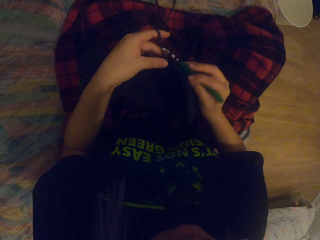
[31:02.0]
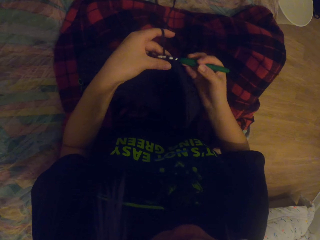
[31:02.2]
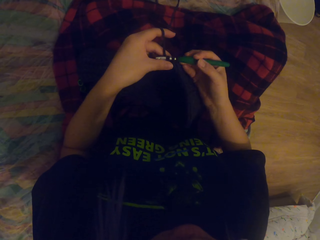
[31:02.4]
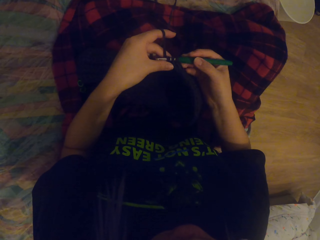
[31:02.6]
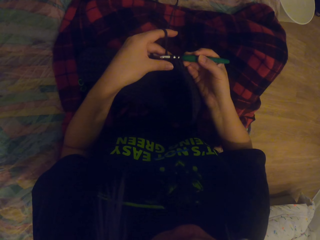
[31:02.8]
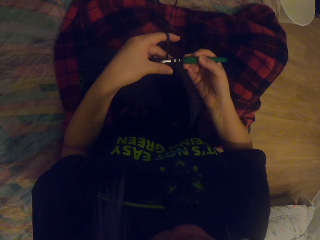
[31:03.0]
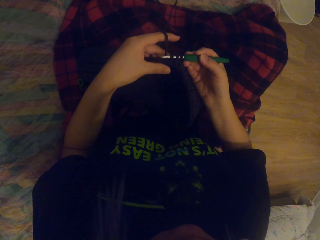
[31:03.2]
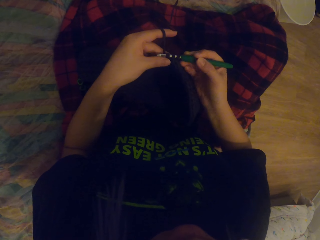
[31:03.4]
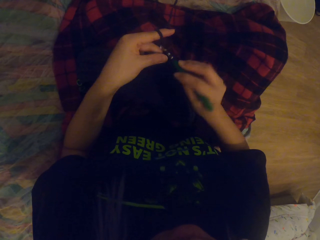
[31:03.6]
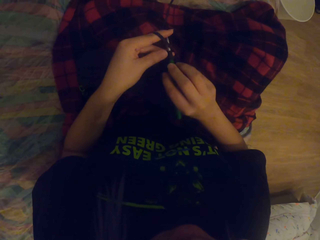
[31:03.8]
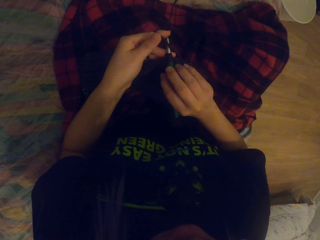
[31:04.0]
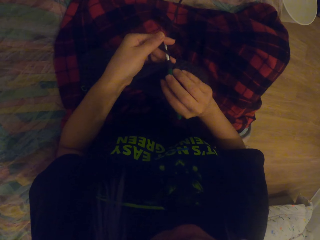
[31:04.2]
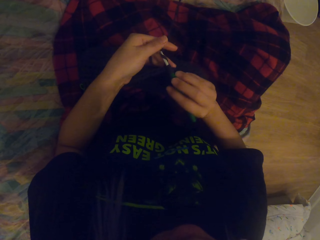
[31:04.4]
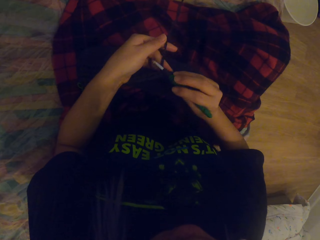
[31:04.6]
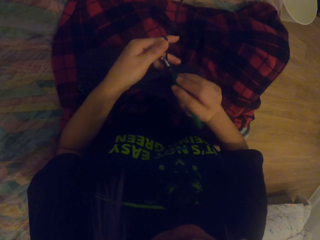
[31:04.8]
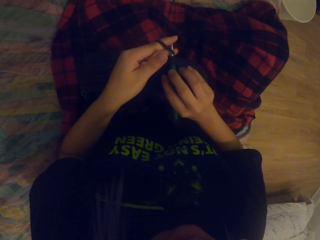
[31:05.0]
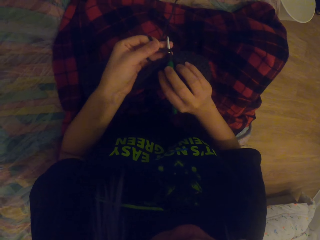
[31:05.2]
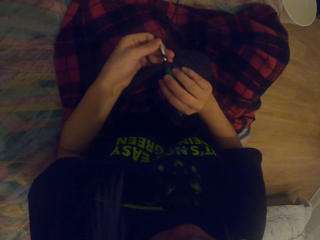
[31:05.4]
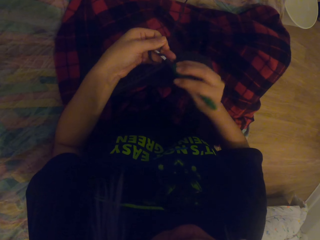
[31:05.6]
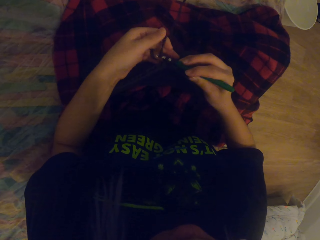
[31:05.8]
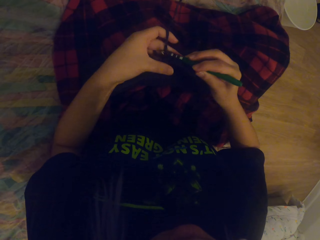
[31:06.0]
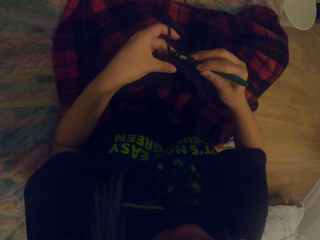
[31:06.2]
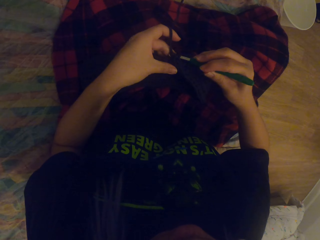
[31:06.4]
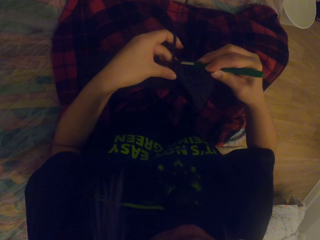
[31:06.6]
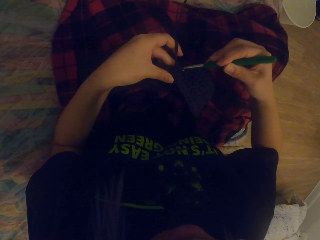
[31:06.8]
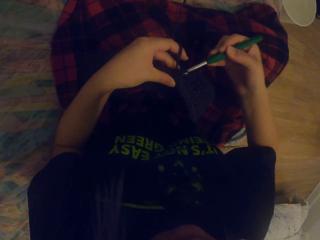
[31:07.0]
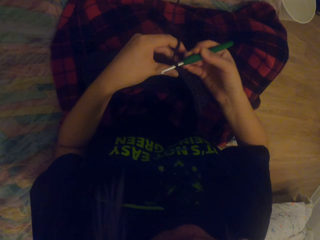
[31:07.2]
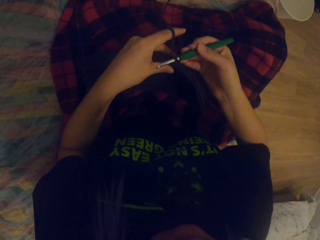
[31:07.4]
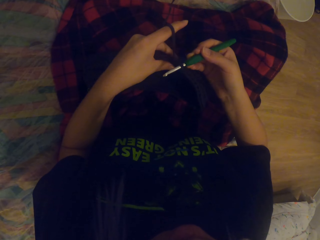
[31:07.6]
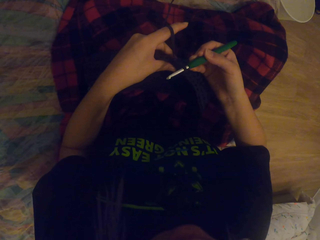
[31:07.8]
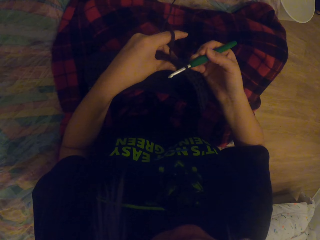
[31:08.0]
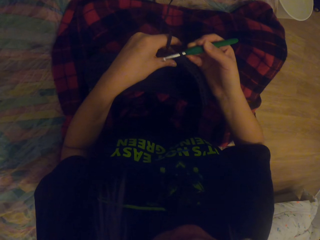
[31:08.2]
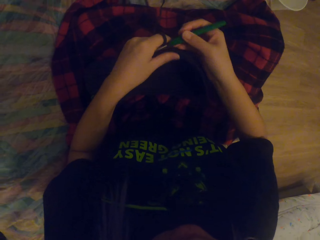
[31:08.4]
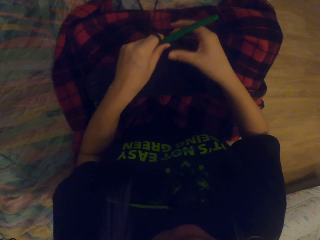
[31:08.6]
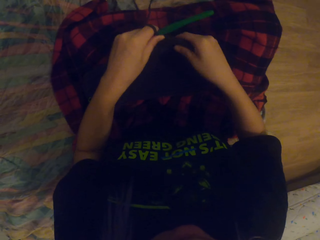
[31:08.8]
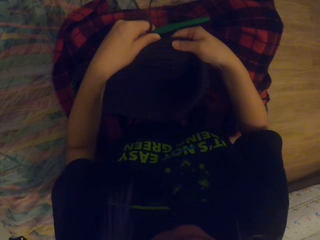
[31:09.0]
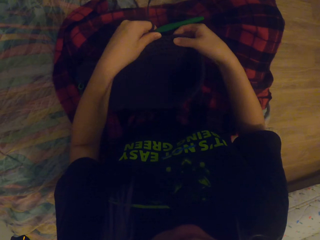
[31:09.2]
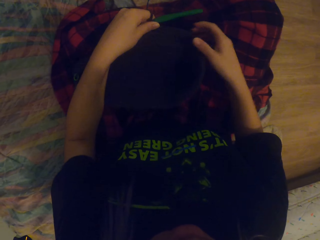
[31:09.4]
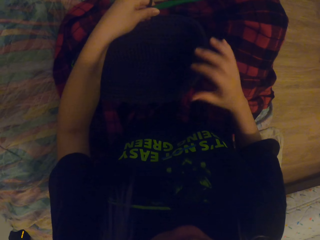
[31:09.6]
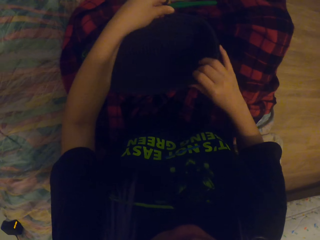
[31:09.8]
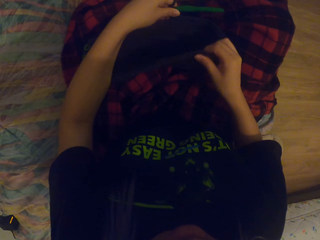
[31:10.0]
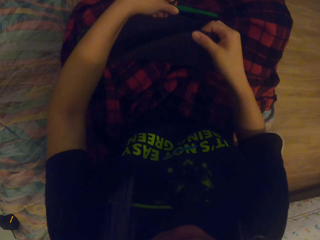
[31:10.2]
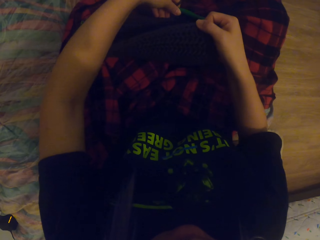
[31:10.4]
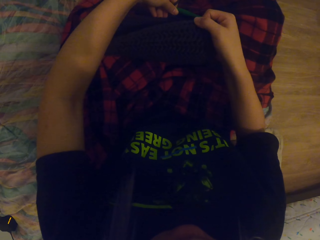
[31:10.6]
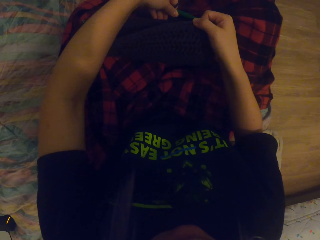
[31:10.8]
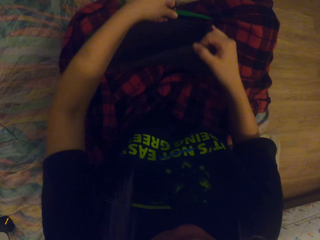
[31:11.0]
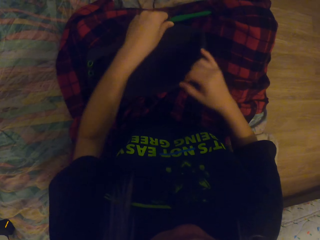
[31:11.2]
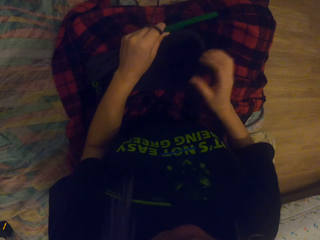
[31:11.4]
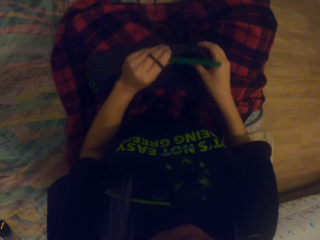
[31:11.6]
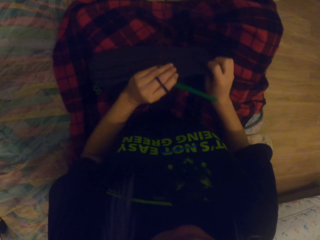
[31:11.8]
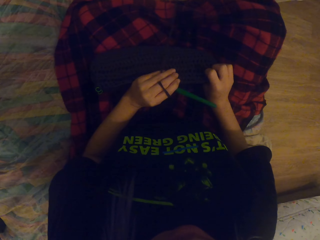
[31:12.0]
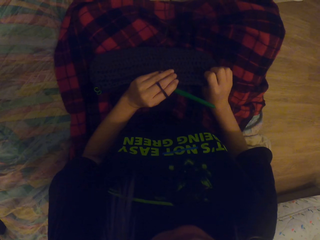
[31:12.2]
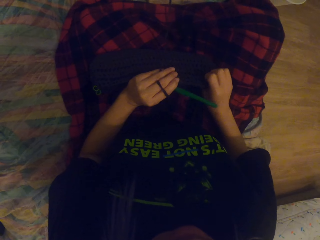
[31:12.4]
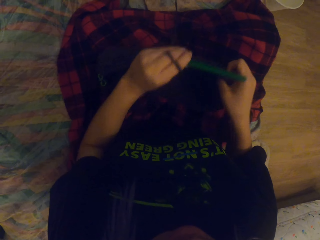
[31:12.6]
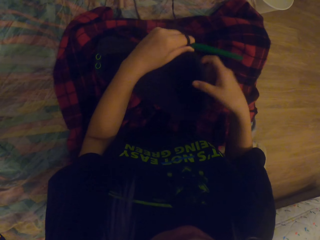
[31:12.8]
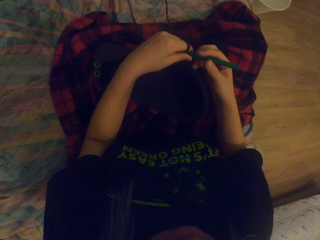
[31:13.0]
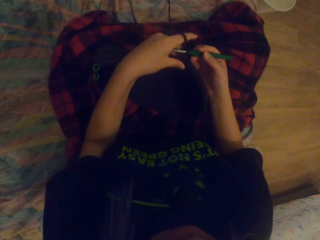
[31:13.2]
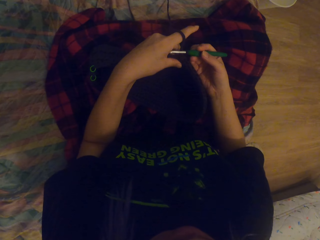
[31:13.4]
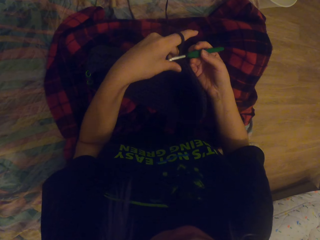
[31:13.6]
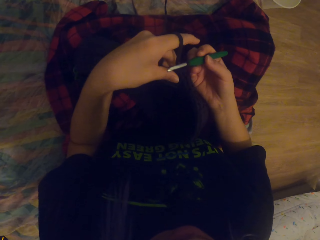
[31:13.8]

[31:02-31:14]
The camera wearer crochets the thread in. They crochet the yarn or thread out with a crochet hook. They pull up the thread. They touch the crocheted yarn and turn the crocheted yarn. They touch the bag.

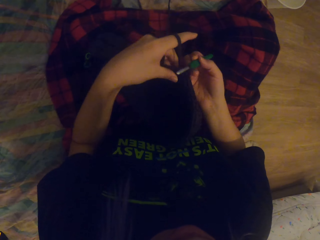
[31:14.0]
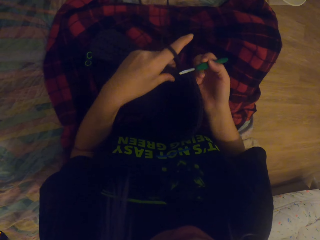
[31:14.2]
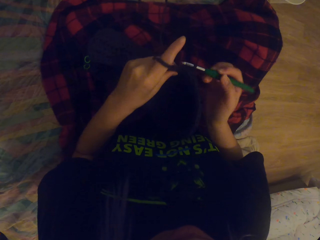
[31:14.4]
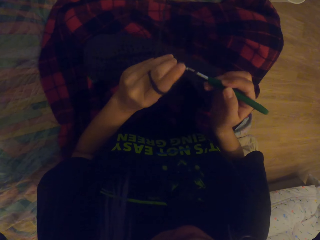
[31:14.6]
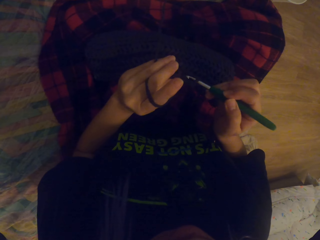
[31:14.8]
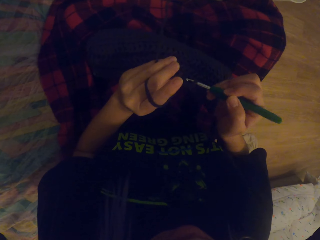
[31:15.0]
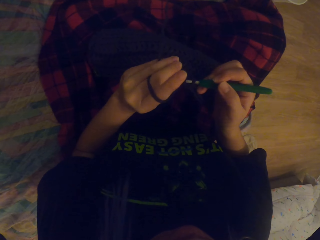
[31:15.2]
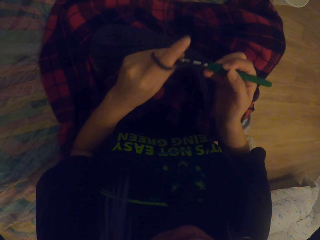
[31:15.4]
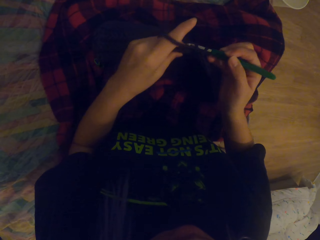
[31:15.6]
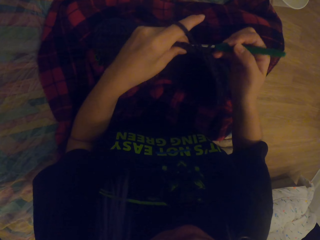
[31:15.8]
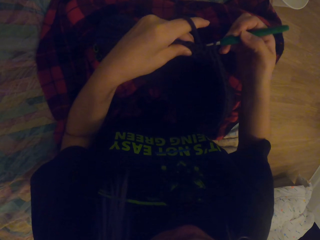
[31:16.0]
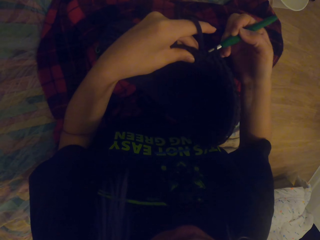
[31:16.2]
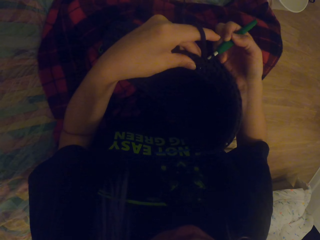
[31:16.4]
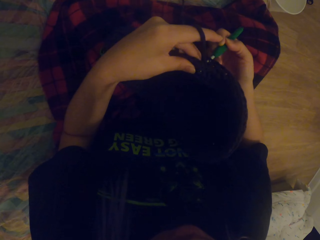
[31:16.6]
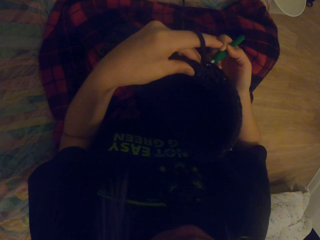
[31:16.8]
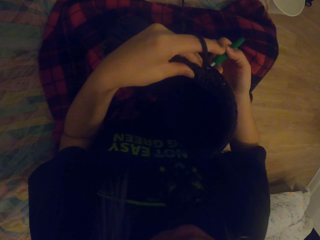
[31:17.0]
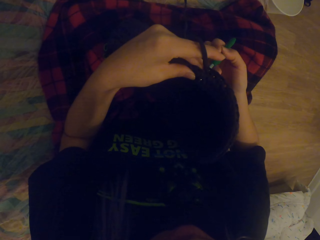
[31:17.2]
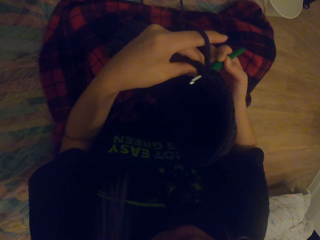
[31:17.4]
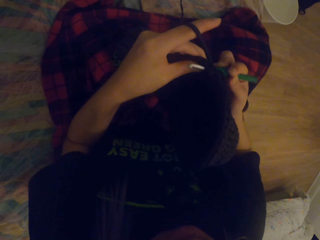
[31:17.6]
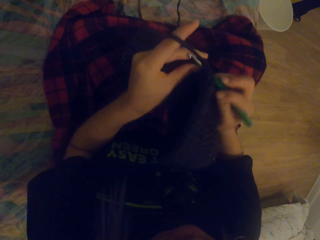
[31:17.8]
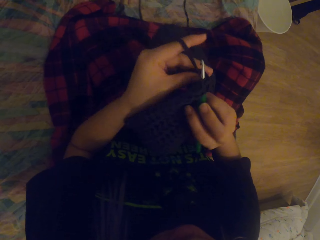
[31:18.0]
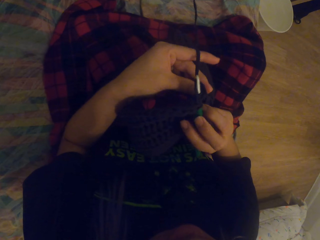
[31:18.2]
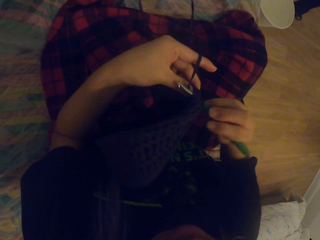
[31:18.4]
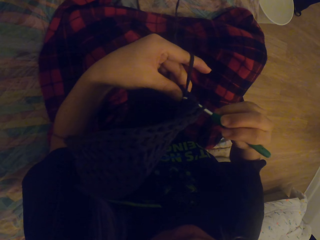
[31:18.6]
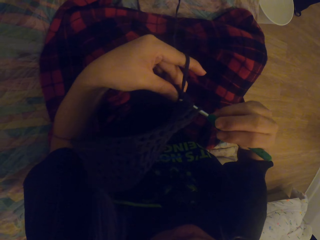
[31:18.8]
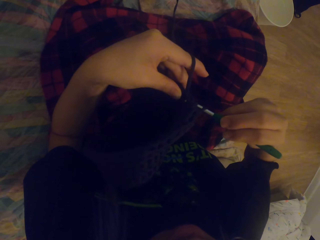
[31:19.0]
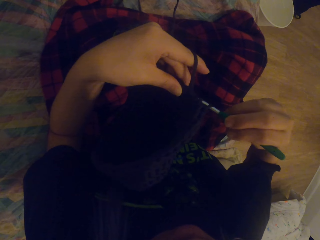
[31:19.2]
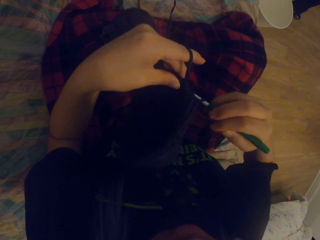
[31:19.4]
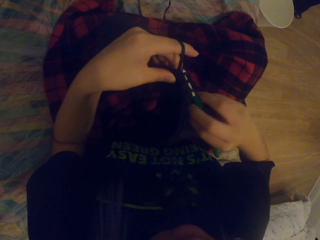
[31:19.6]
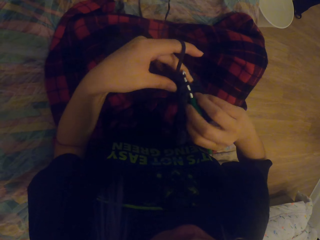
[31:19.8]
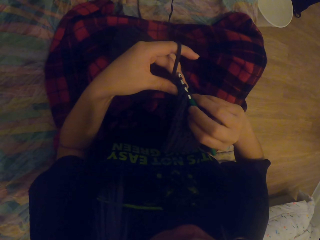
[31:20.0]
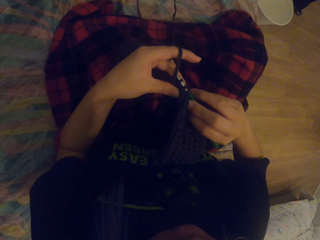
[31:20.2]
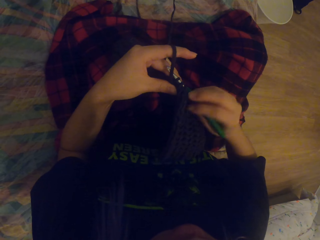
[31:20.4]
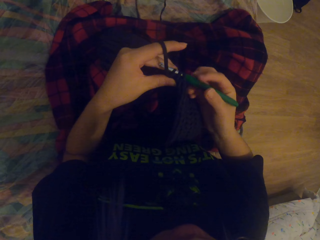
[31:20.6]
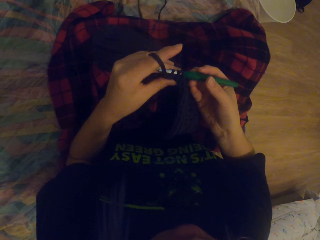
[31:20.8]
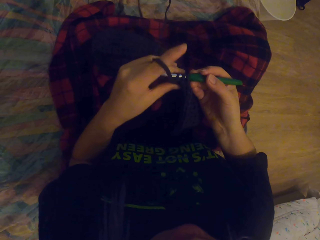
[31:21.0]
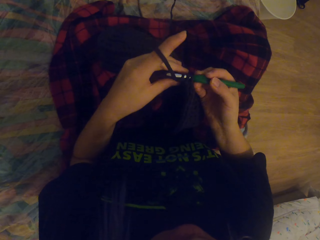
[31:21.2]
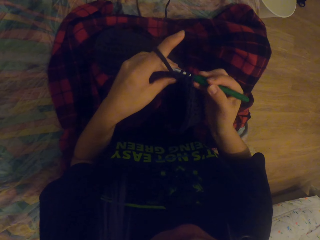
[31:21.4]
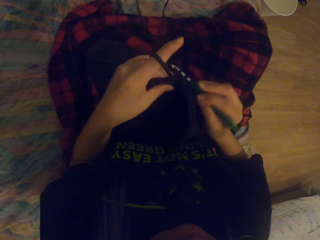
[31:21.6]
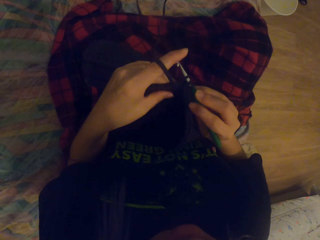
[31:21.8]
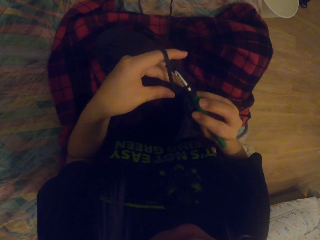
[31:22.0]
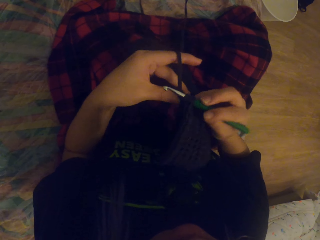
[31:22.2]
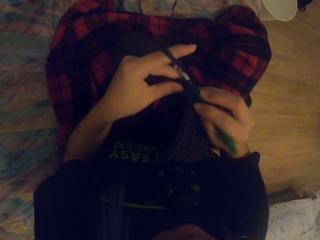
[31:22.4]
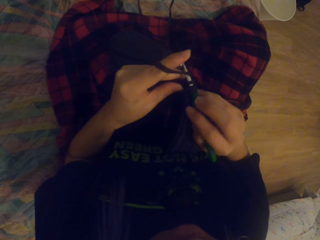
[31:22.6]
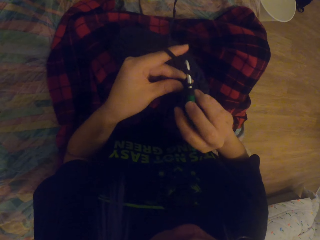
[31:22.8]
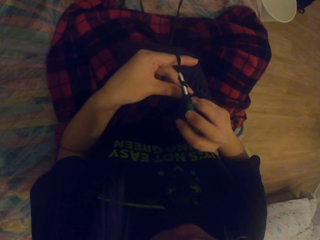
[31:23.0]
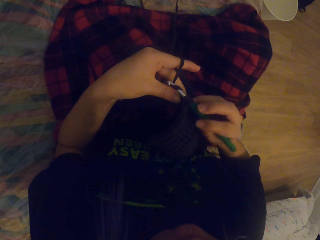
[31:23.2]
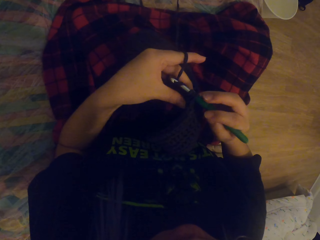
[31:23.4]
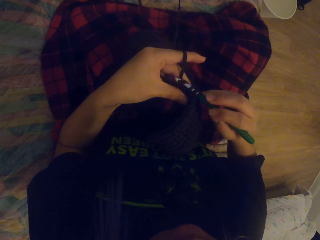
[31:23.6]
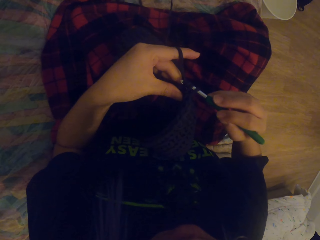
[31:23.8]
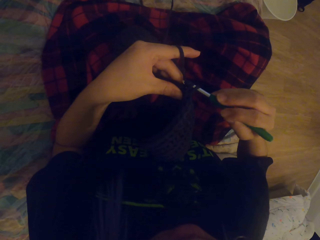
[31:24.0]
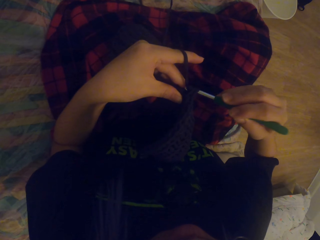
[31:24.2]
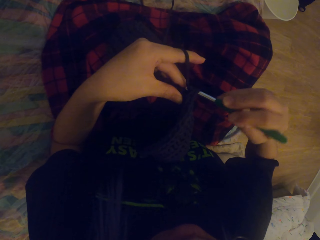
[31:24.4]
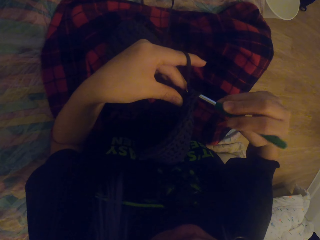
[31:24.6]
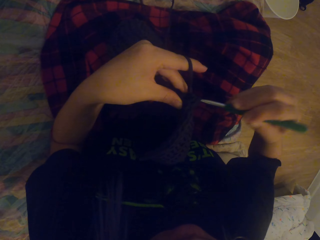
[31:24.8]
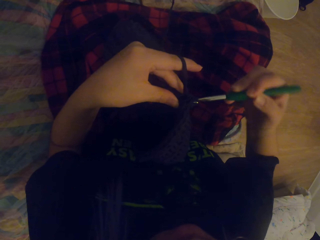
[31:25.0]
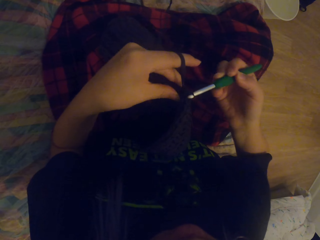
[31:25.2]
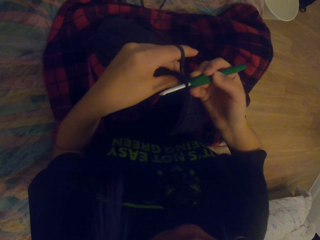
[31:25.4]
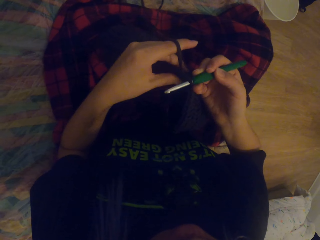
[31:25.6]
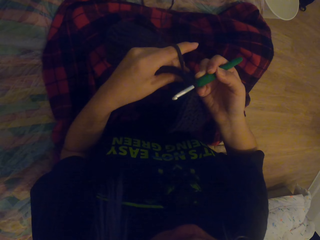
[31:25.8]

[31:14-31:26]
The camera wearer holds the crochet hook. They lift up the bag. They crochet the yarn or thread in with the crochet hook. They crochet the thread out.
